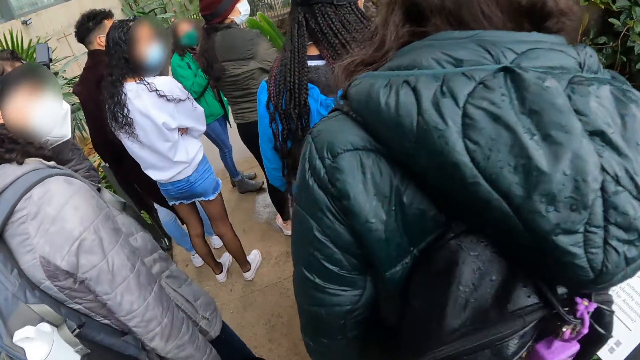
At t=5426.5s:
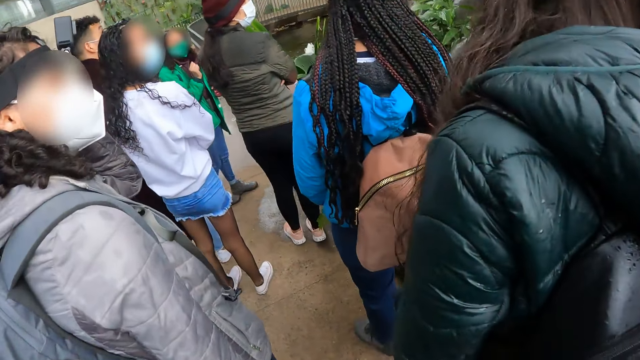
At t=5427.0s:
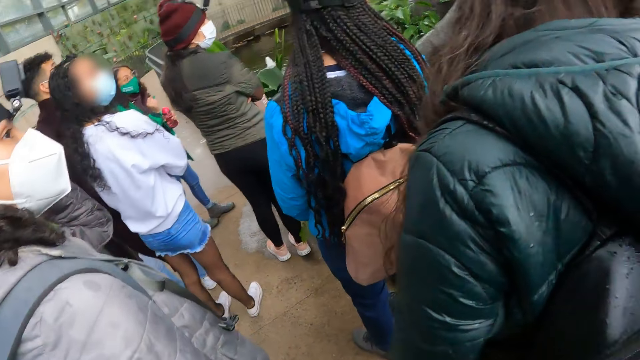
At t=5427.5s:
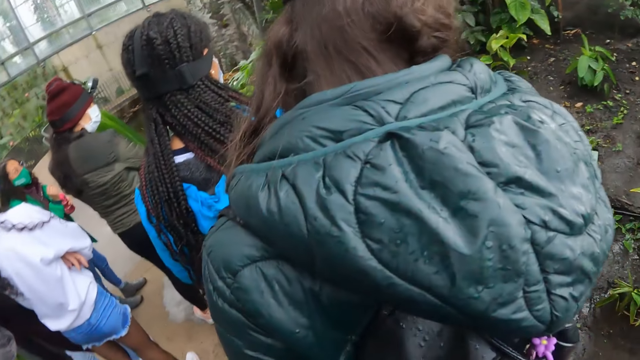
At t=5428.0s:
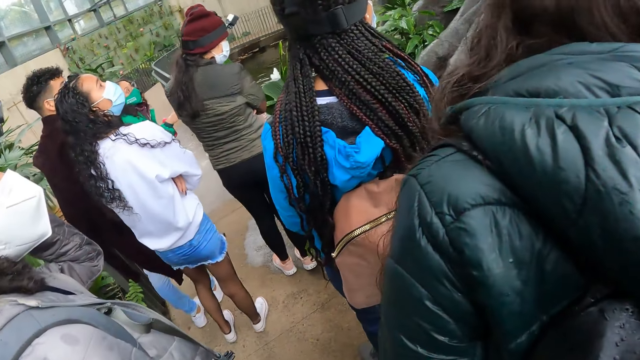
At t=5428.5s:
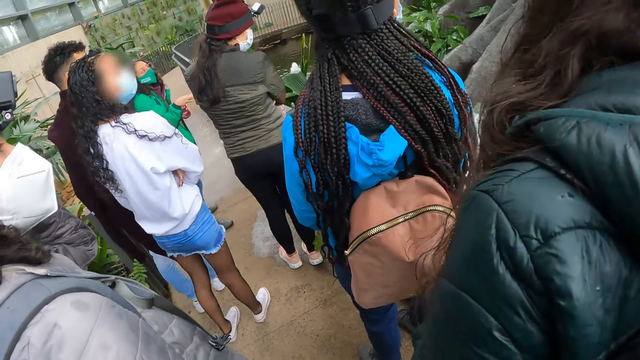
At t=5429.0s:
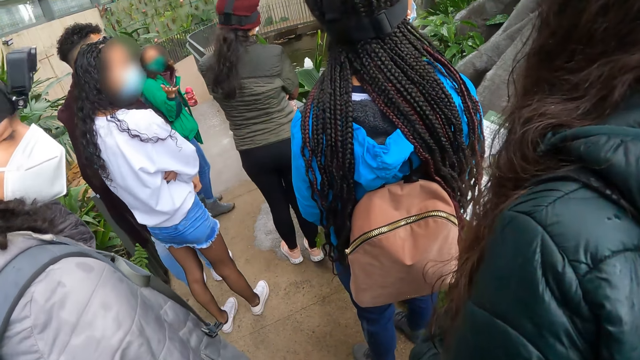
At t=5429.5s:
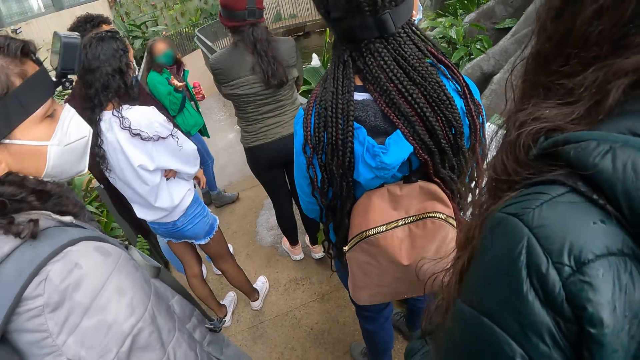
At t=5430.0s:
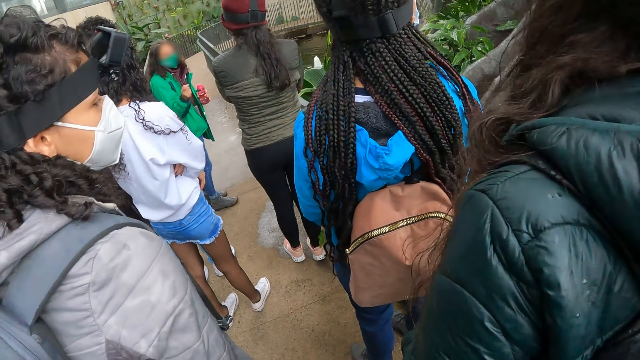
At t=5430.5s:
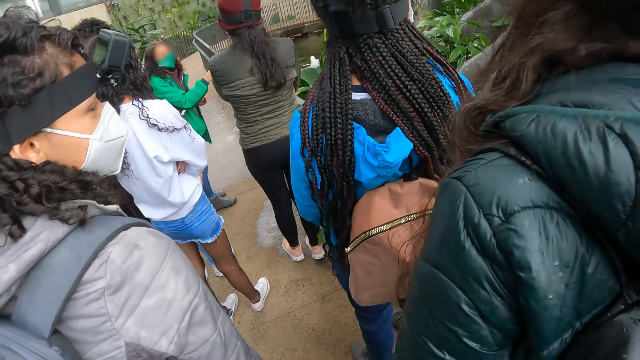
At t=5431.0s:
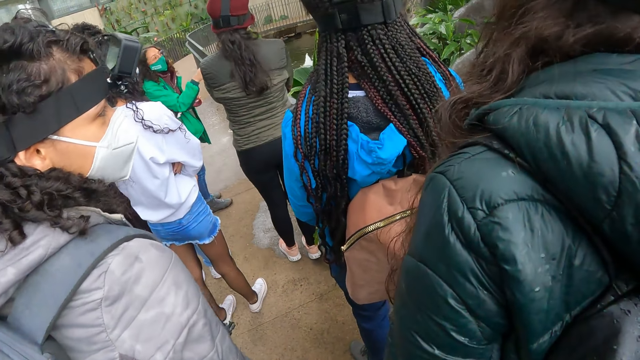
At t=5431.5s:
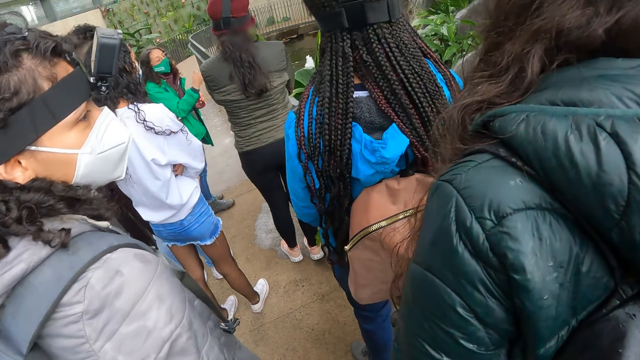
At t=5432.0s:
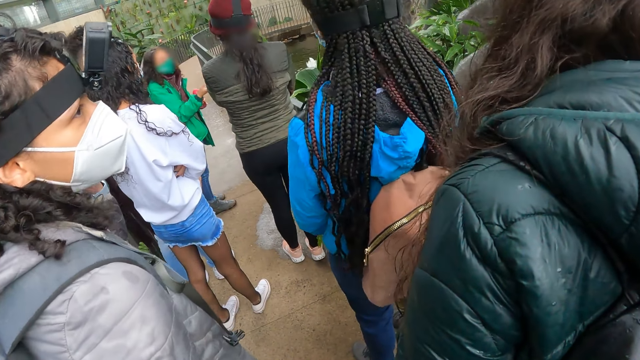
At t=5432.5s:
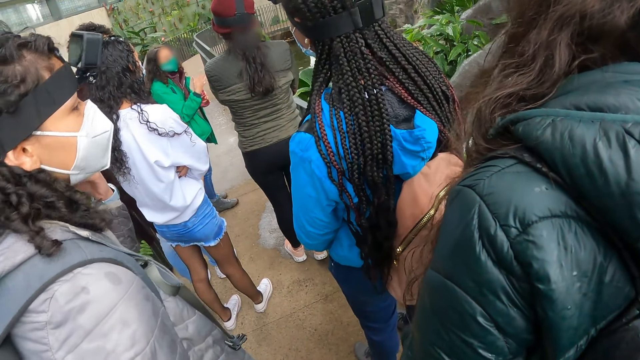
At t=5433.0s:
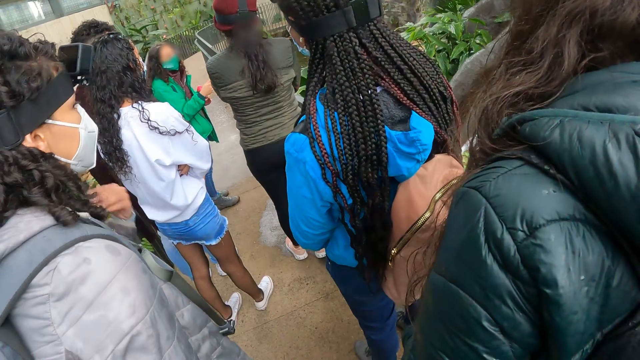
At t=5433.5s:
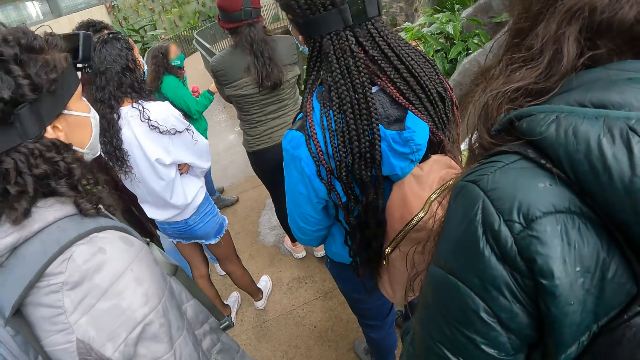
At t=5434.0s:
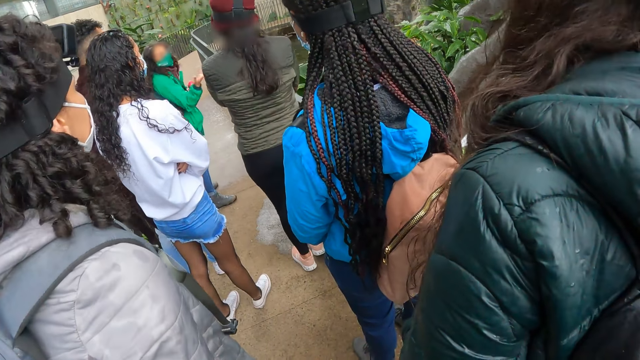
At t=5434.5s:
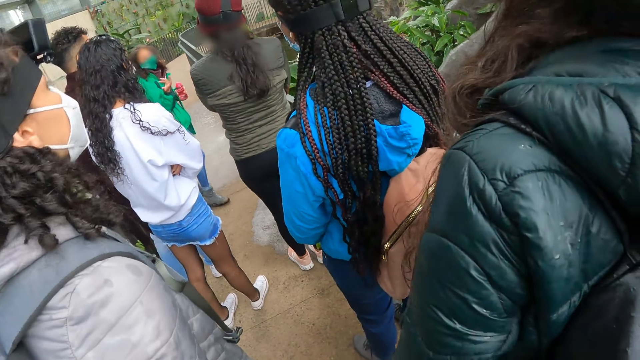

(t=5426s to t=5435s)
The camera wearer looks around. A woman addresses the camera wearer and a group of people.

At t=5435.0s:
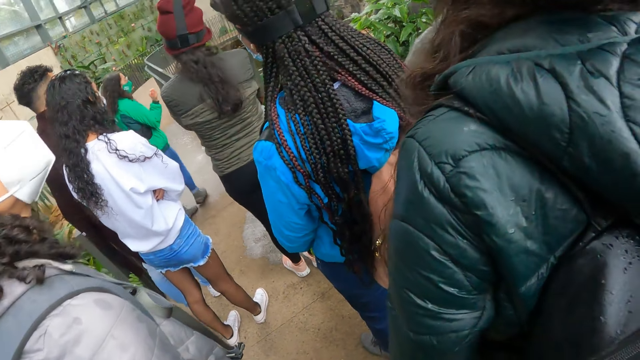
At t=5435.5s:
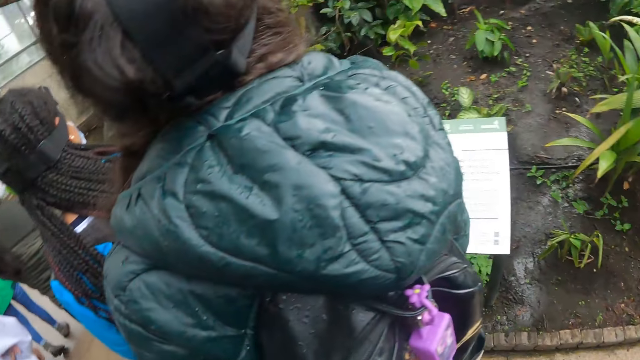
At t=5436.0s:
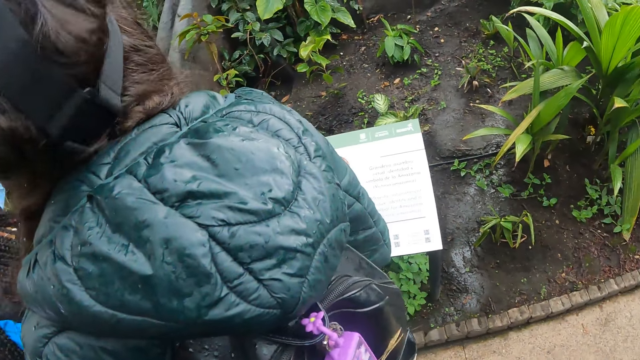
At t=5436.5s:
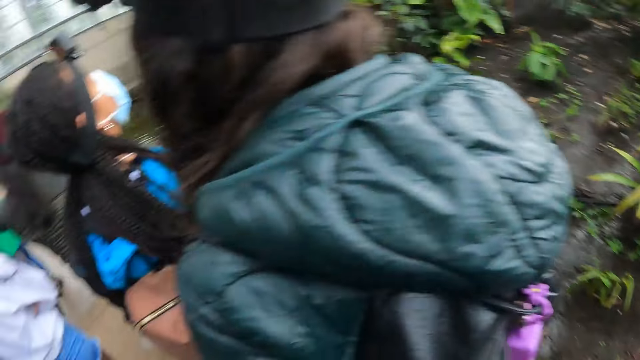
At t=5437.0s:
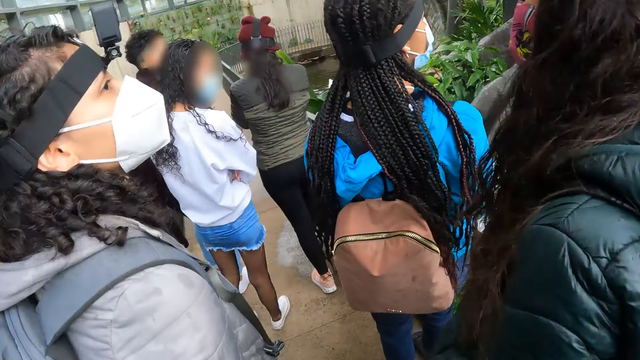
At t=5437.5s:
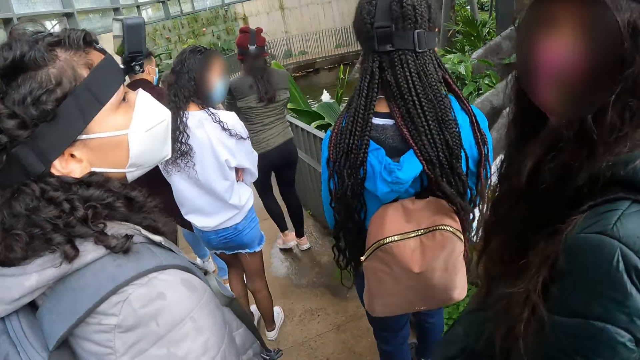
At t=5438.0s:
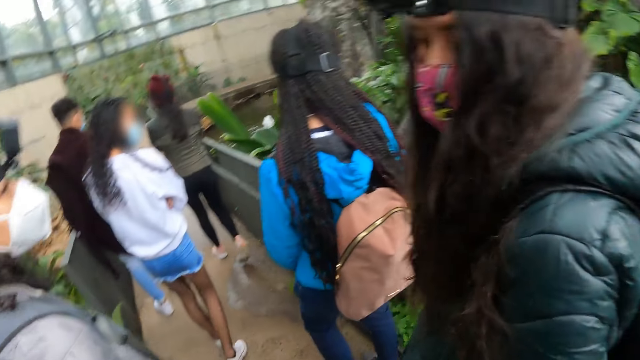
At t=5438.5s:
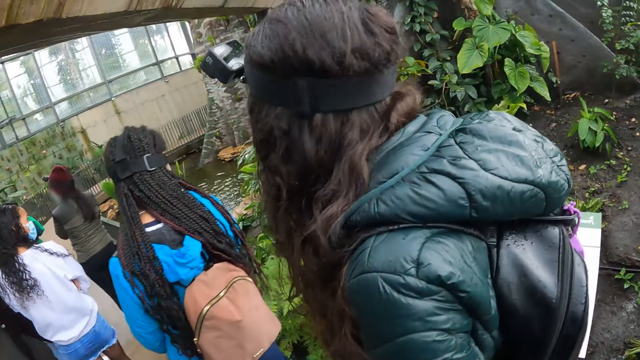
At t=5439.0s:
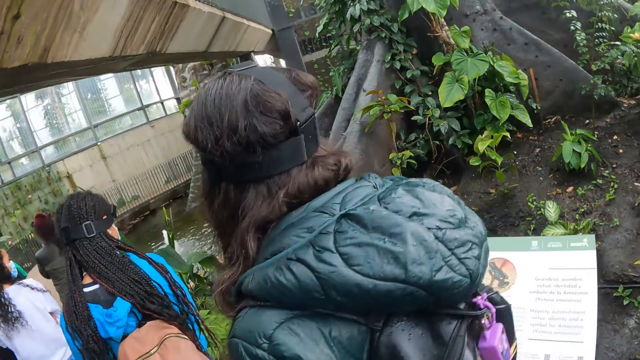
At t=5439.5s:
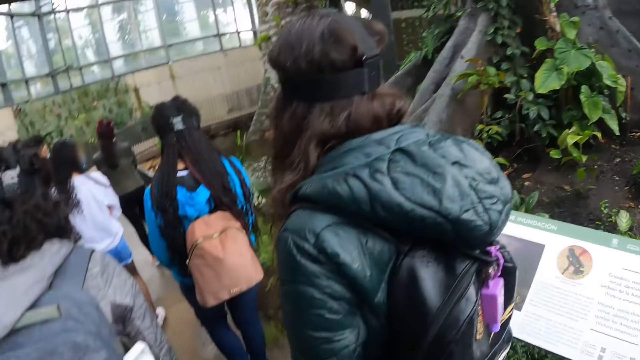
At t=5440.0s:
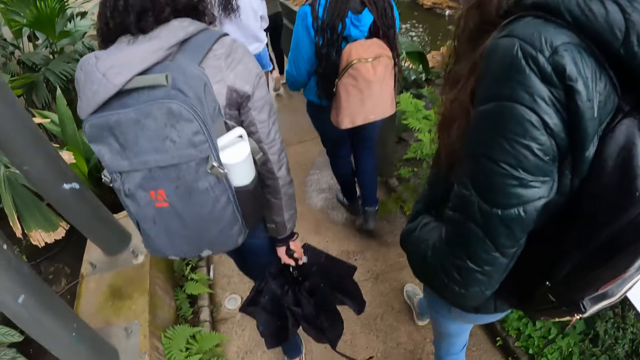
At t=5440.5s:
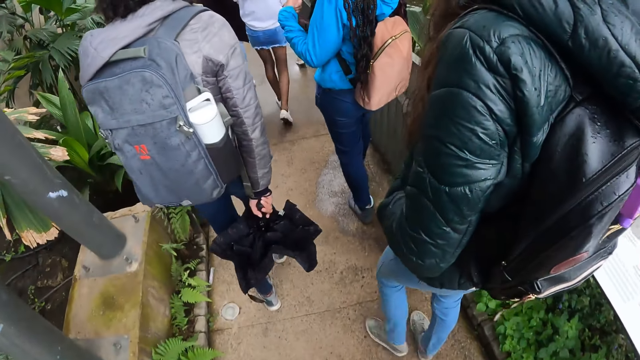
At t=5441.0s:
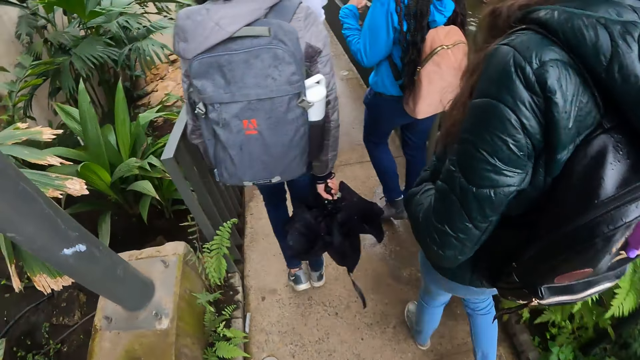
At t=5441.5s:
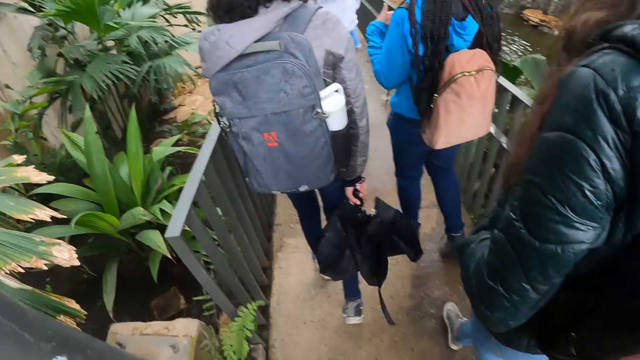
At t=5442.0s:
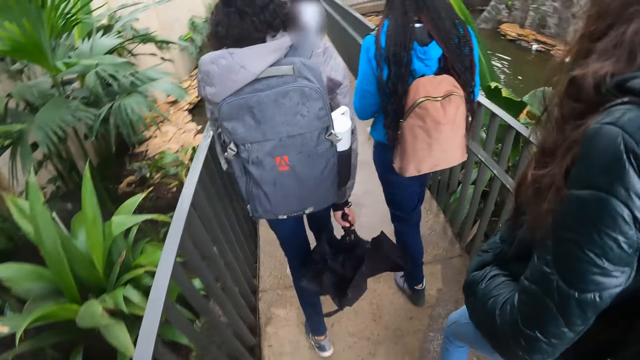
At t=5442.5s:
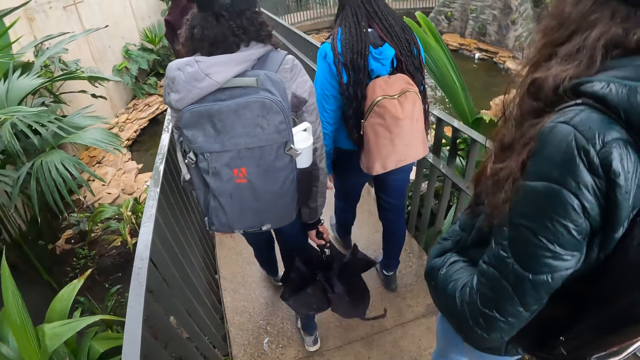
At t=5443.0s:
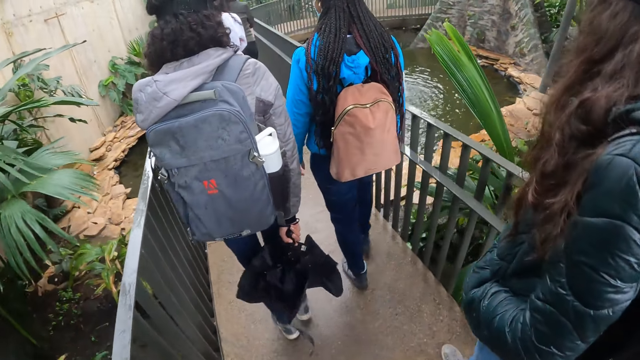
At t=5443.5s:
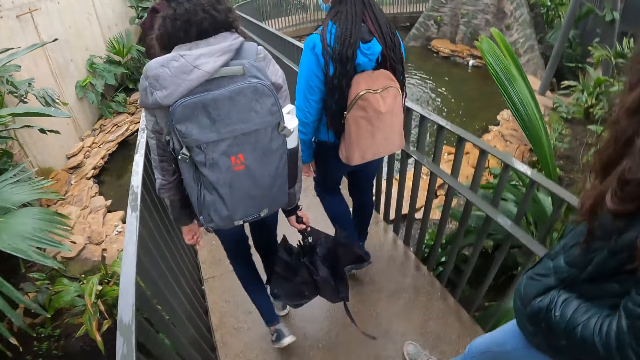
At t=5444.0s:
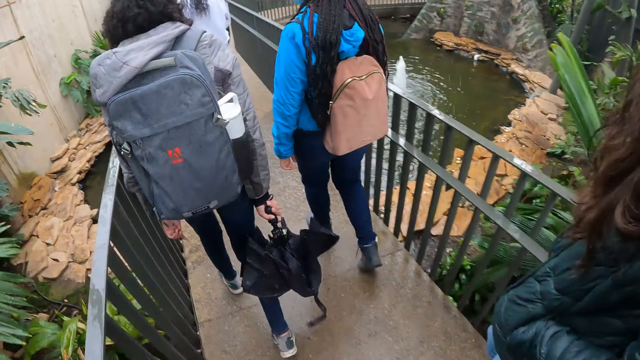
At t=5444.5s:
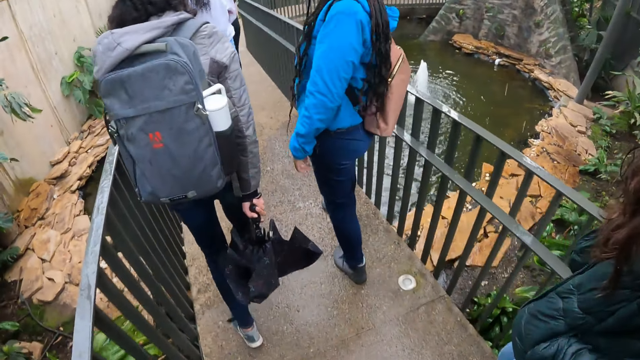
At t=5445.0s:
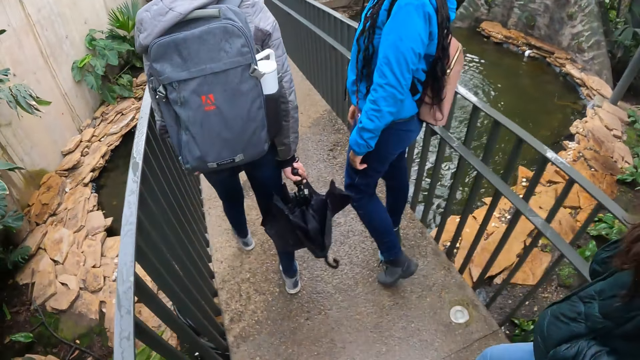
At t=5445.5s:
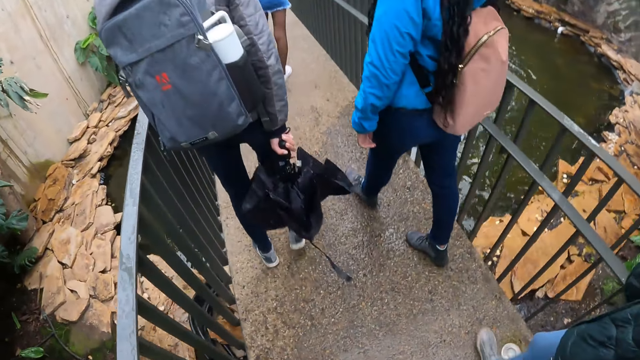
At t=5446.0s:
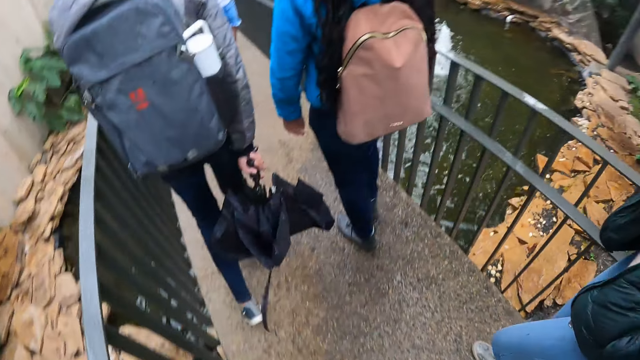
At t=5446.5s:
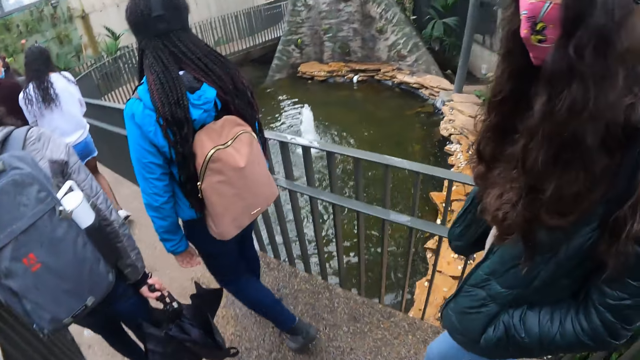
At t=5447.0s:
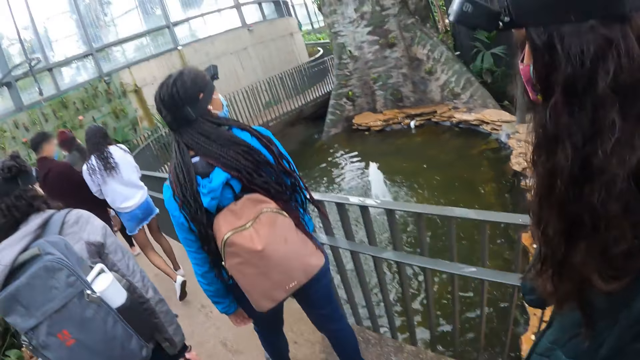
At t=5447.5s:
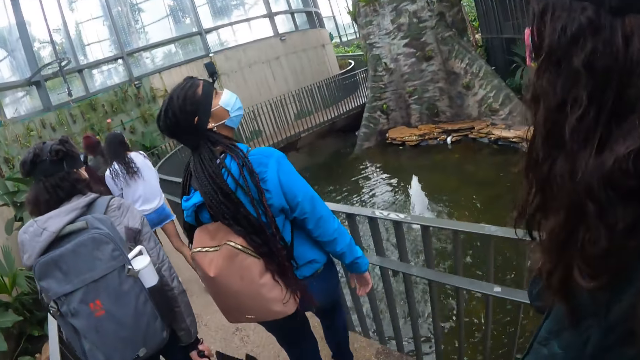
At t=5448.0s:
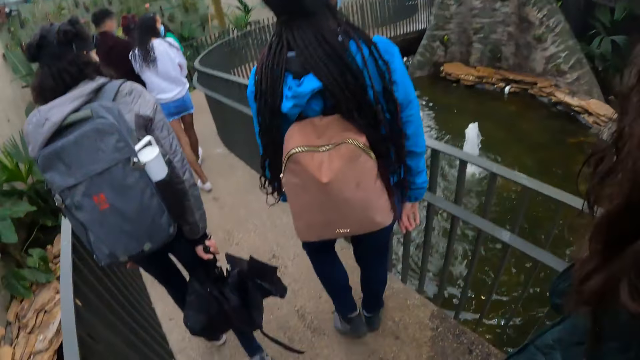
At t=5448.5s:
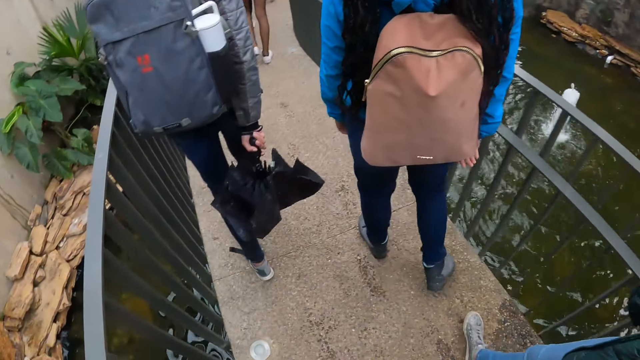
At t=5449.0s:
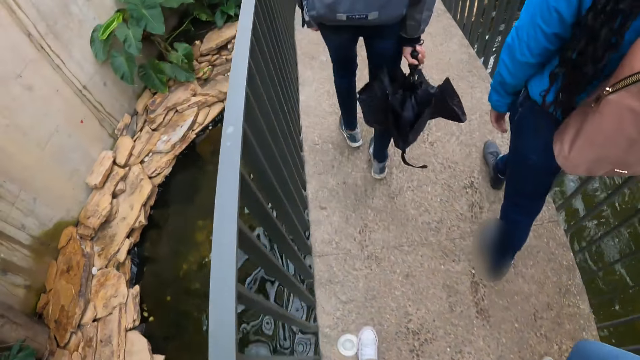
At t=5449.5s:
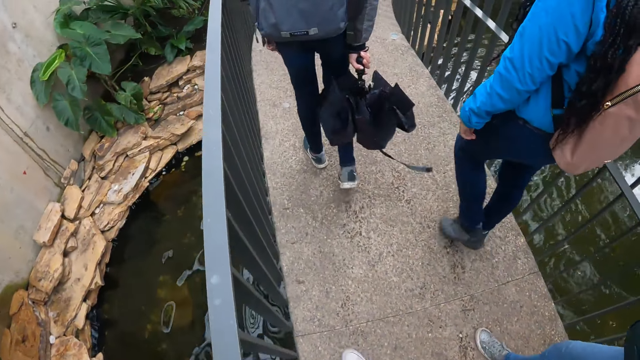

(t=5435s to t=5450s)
The camera wearer walks on the bridge in the park alongside a group of people.
